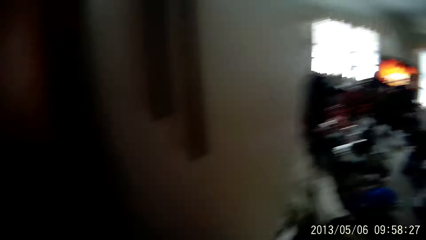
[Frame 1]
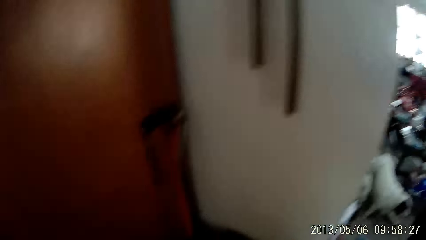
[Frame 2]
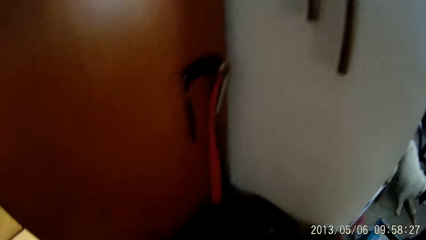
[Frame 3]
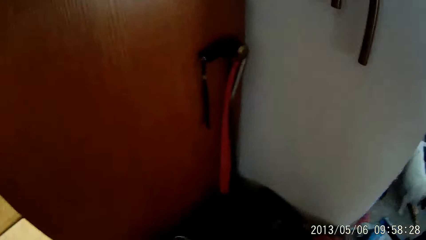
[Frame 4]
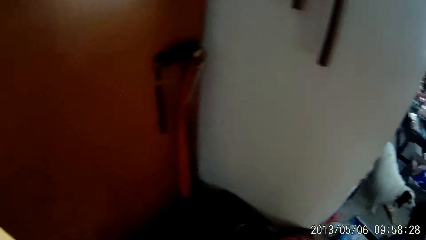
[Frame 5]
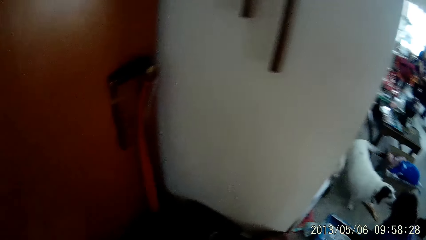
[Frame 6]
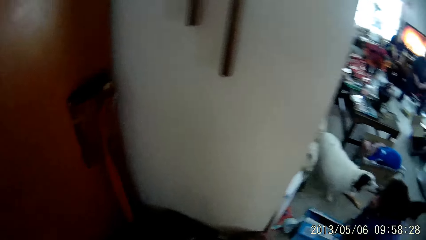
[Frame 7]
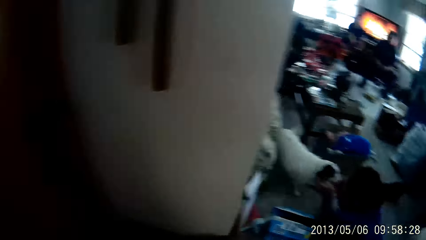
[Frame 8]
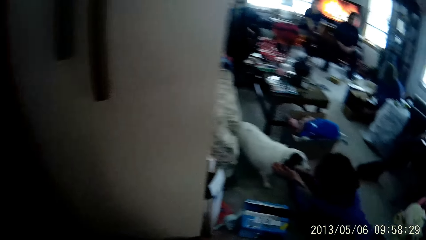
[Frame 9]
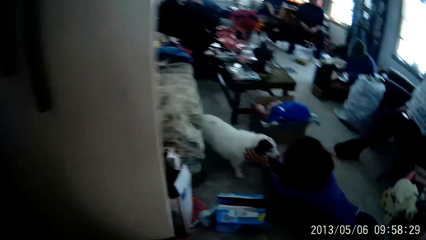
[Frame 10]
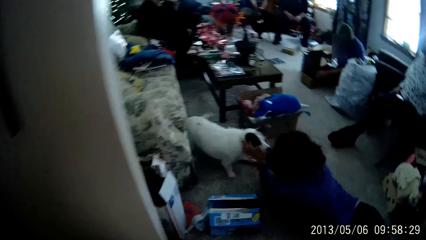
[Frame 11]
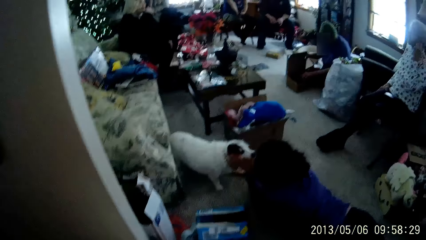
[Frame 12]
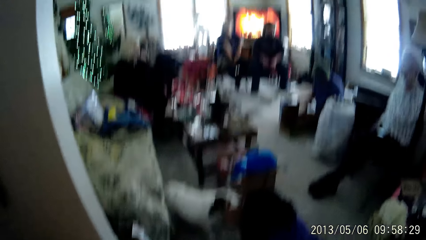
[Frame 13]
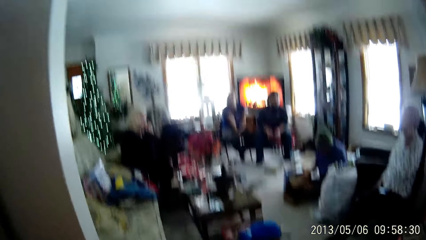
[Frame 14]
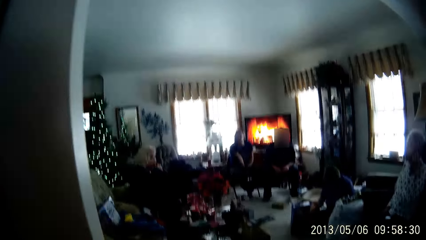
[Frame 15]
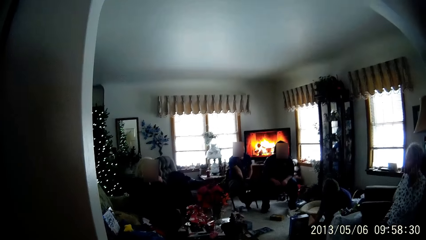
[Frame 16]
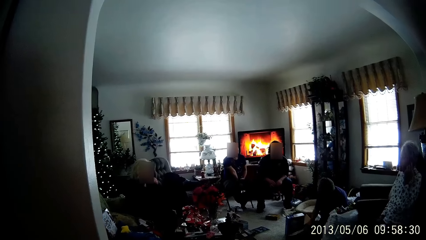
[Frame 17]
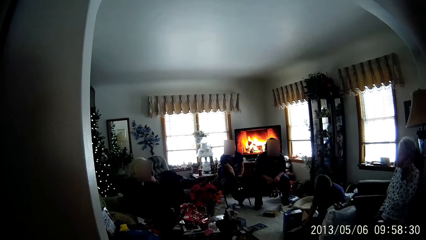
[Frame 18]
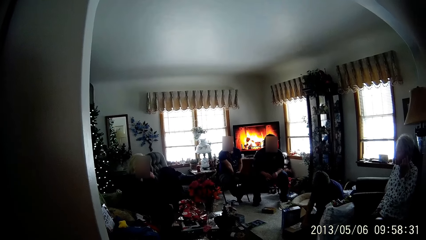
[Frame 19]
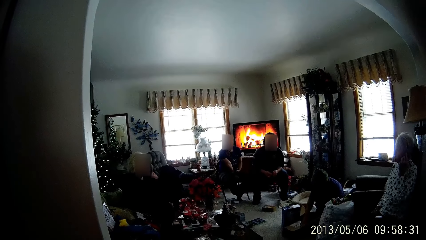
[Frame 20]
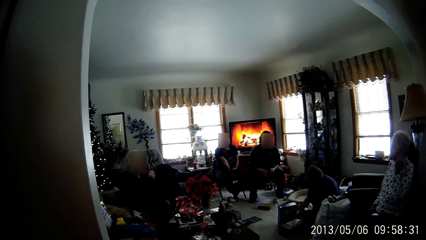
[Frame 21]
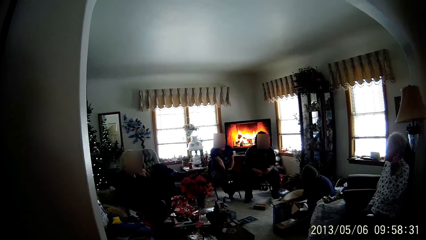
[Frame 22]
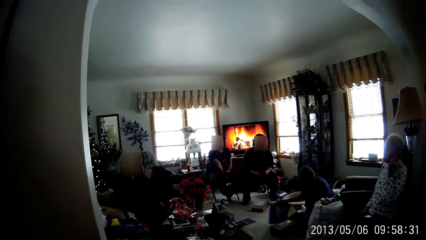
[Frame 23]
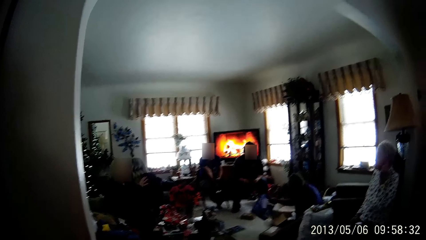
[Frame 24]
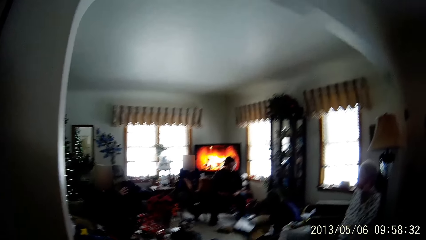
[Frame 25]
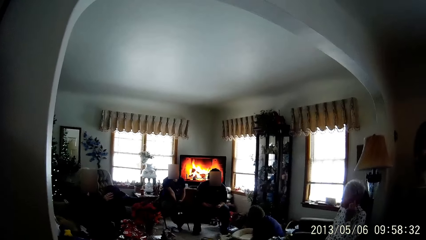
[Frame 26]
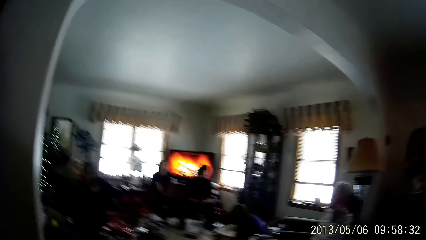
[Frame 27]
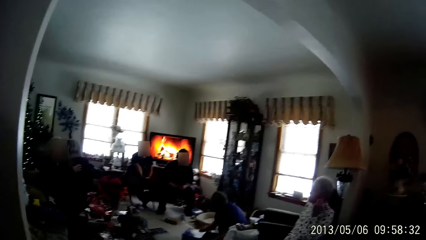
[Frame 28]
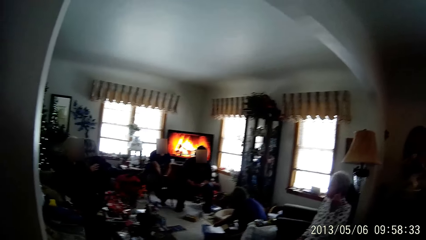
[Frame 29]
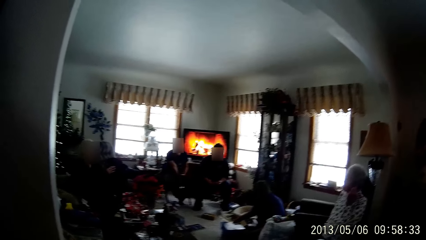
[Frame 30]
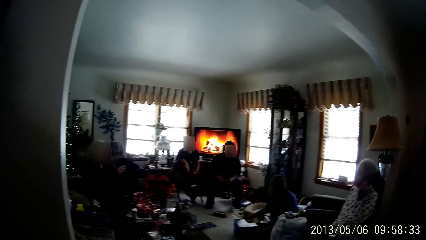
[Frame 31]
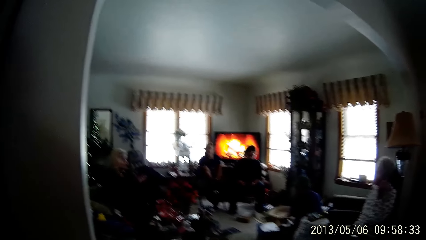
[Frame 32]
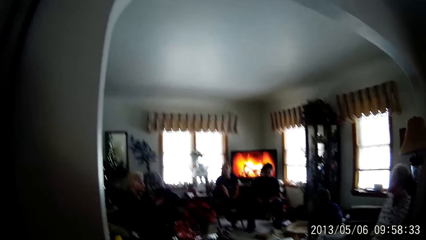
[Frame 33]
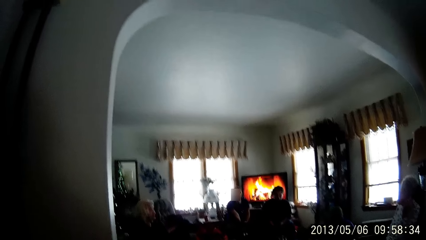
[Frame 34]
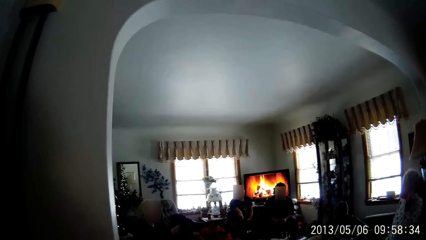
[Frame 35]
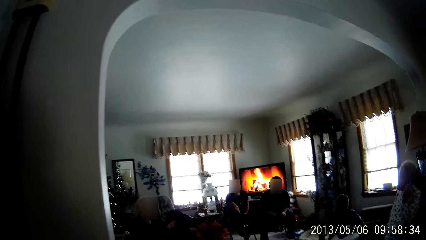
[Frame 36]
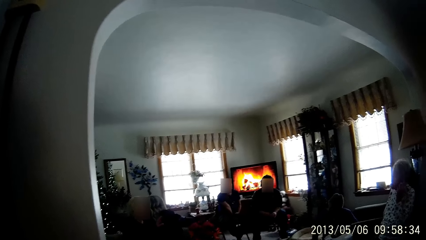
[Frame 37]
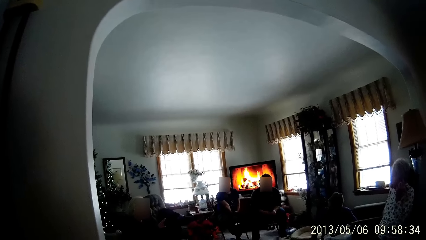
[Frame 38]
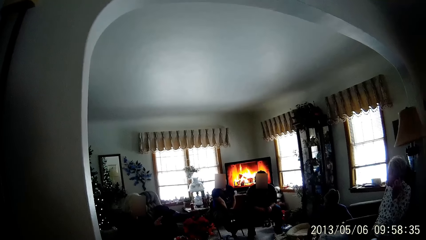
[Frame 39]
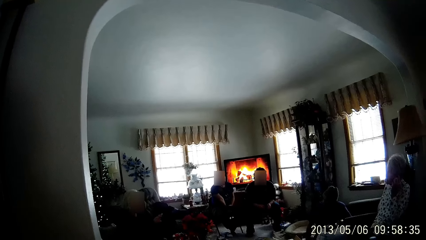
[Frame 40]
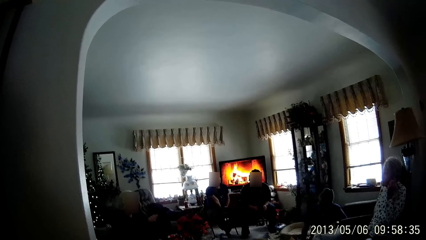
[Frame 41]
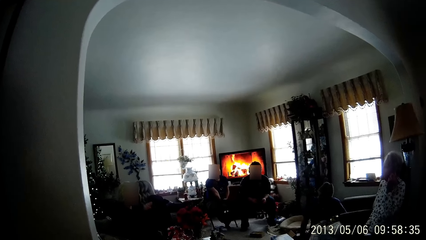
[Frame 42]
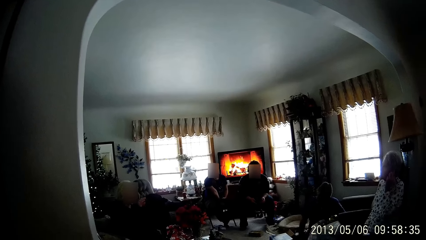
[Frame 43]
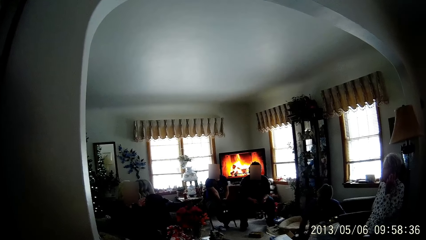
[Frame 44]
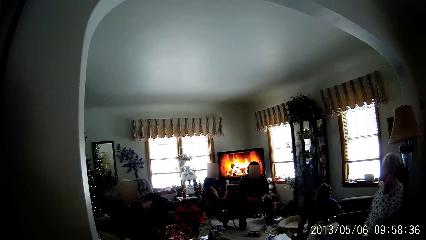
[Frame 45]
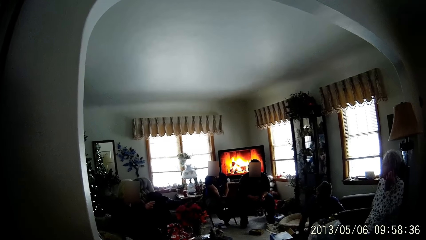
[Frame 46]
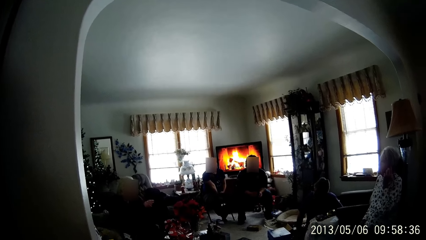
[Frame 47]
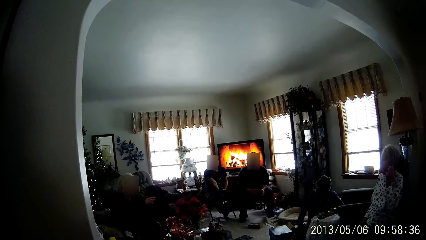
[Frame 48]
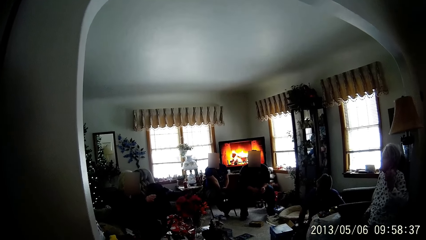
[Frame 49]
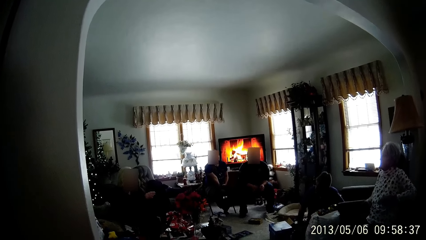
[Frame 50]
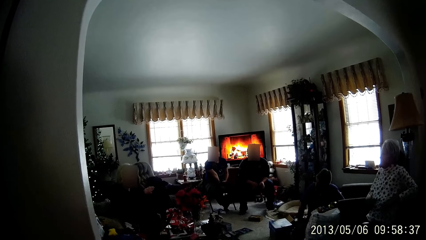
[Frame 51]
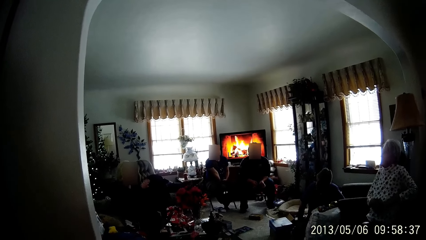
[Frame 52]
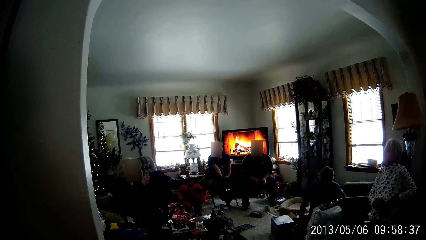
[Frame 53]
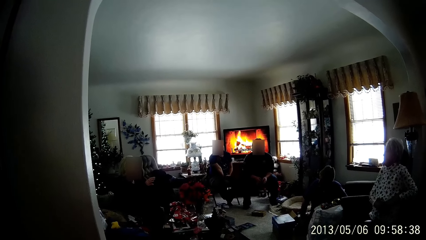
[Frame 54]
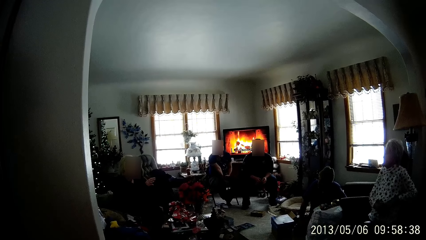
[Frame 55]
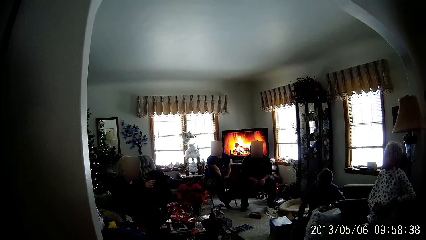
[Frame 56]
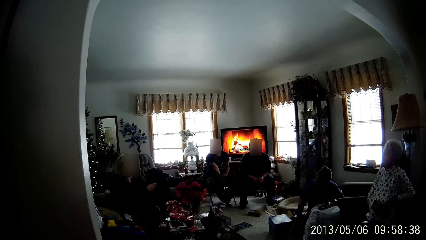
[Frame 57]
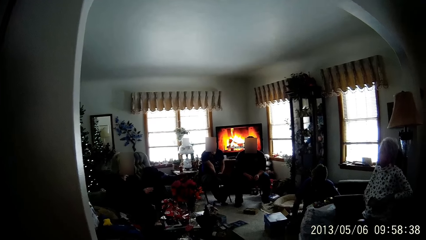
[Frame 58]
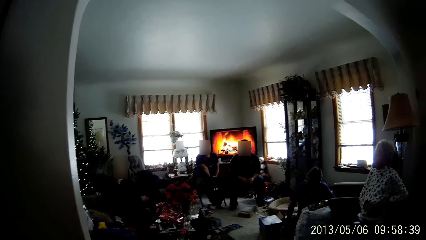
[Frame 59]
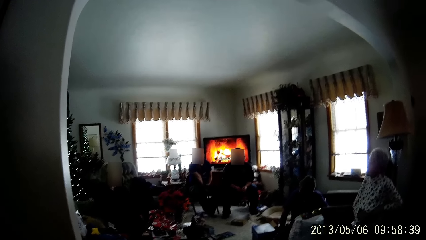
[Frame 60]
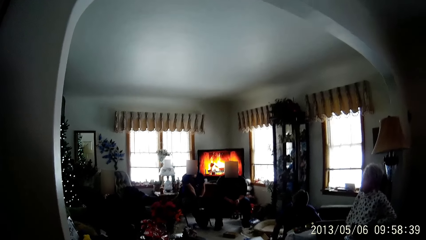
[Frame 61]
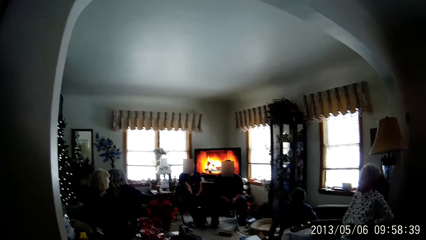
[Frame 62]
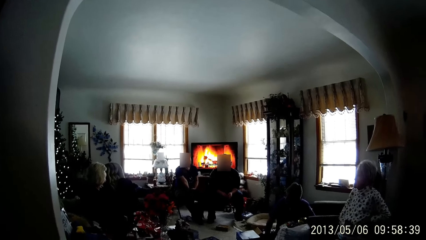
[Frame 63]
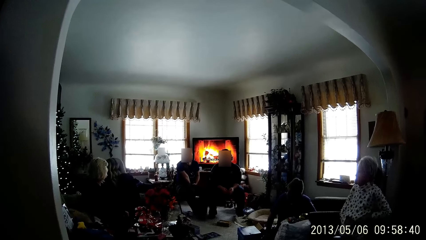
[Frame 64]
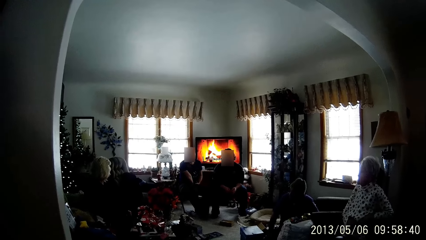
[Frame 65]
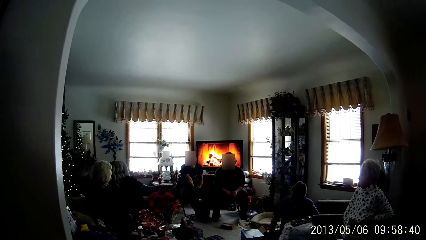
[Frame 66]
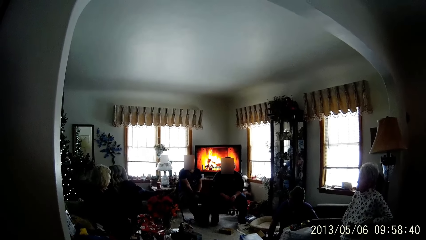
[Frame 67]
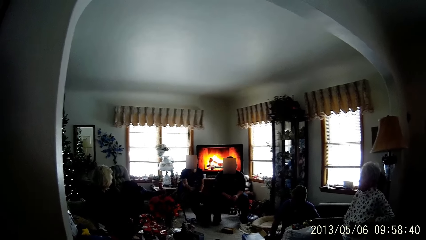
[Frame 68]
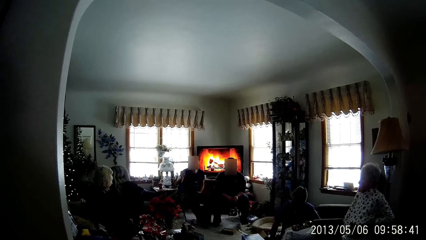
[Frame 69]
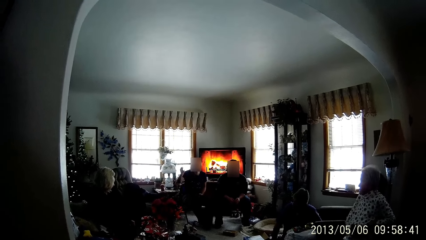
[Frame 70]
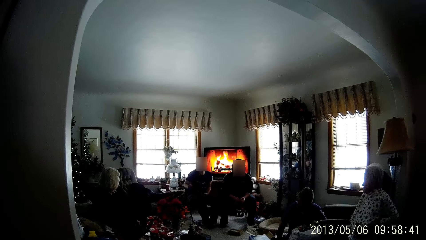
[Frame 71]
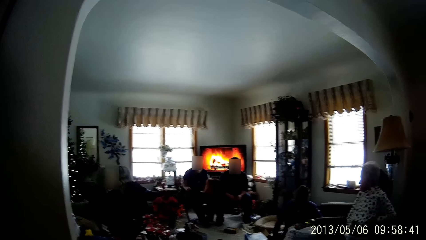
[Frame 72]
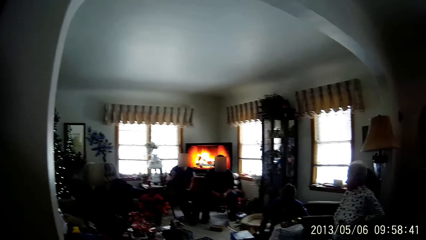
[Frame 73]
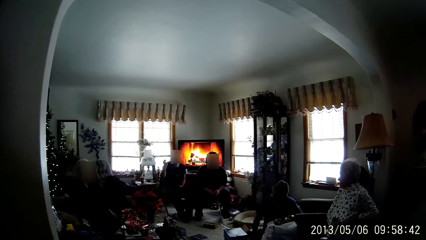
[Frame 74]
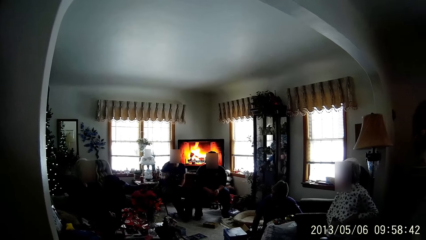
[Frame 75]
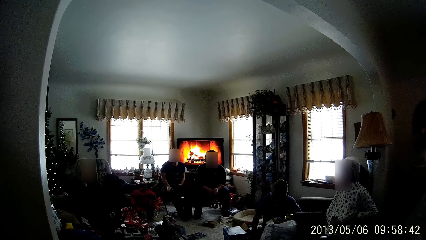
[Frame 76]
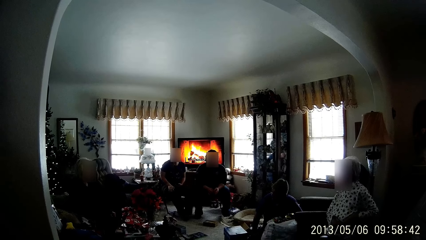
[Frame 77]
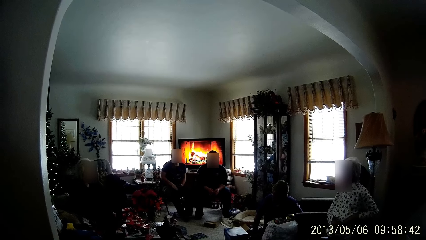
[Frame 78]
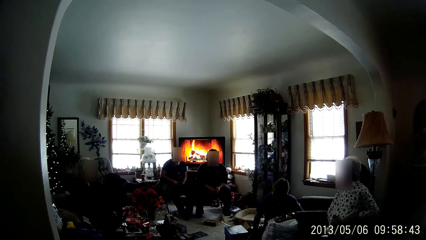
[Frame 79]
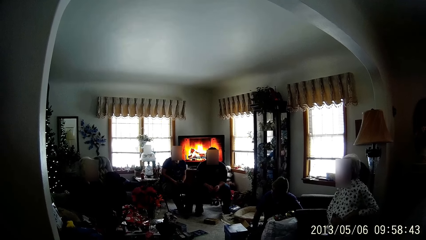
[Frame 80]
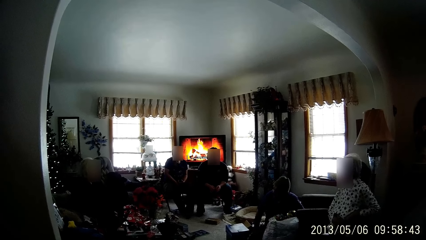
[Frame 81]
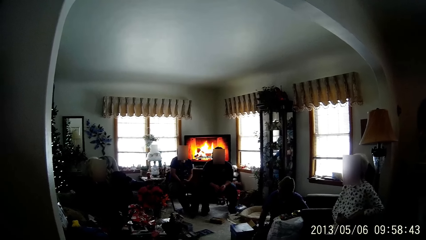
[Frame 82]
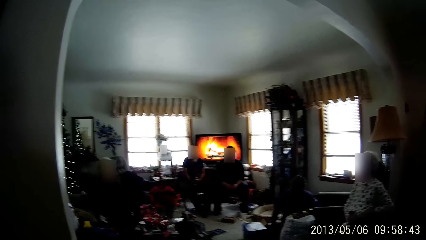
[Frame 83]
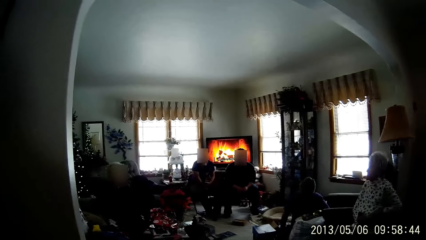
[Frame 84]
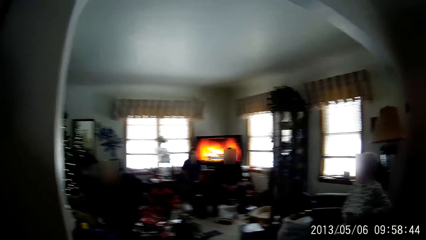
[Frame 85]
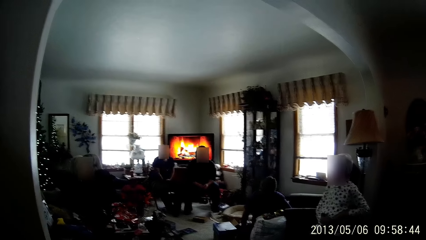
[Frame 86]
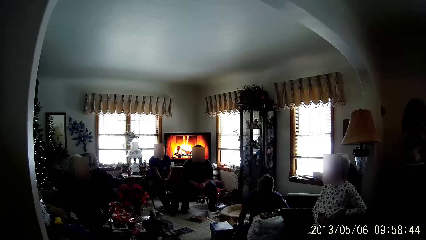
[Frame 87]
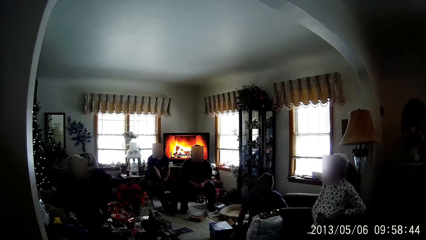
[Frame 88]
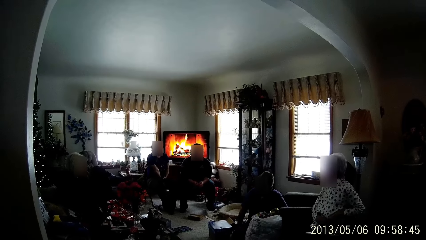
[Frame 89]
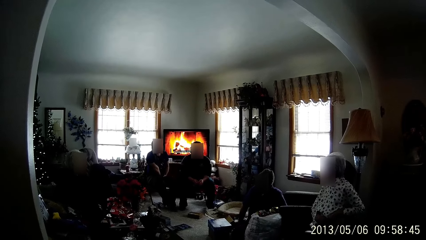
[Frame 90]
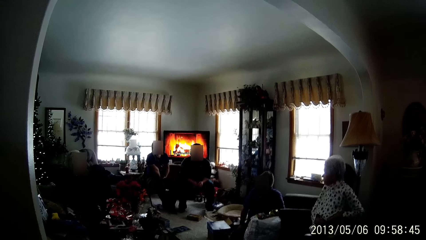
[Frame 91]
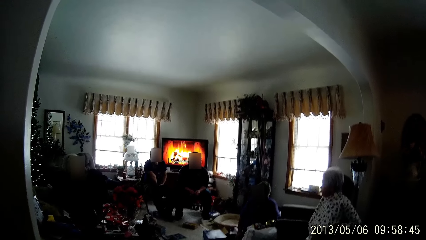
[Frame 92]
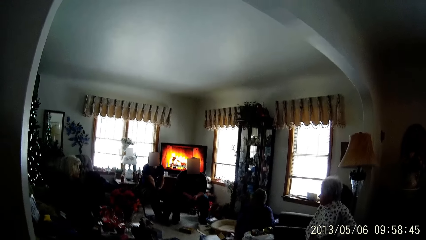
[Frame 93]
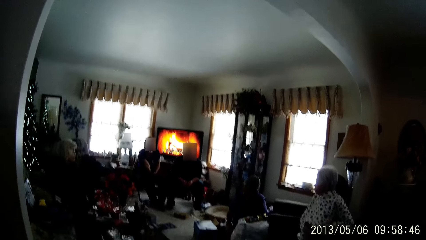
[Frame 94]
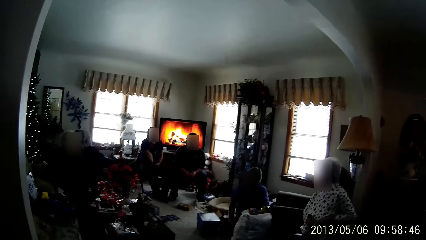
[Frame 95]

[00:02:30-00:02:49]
A woman plays with a dog on the floor. A man gestures with his right hand.
